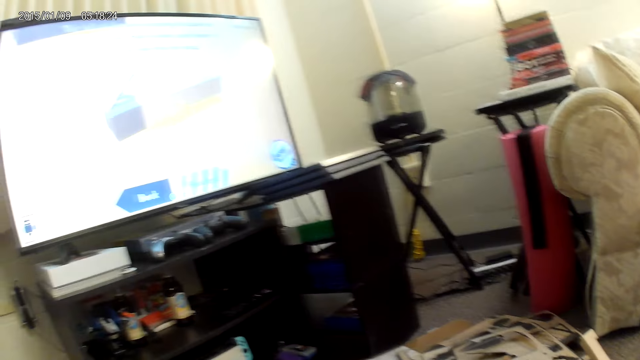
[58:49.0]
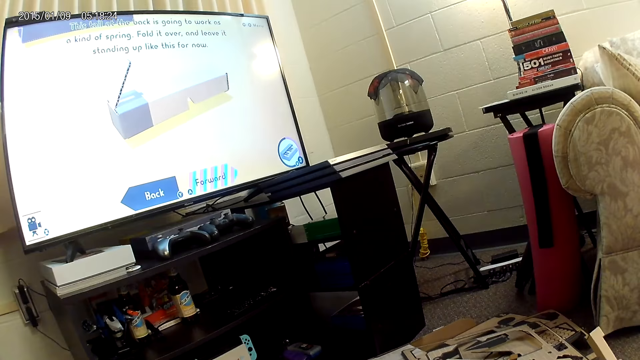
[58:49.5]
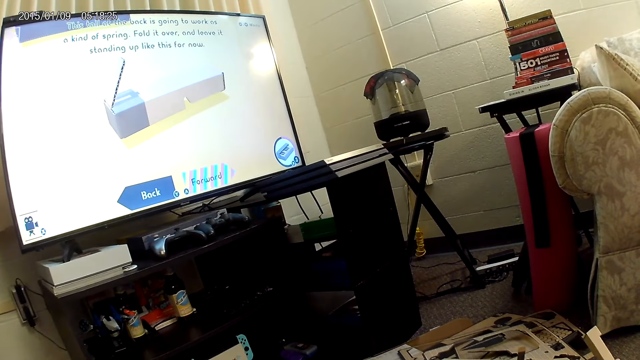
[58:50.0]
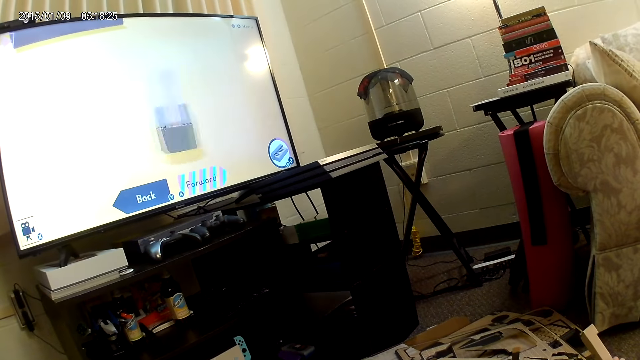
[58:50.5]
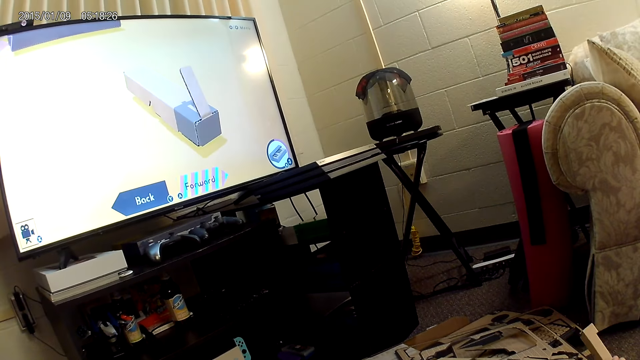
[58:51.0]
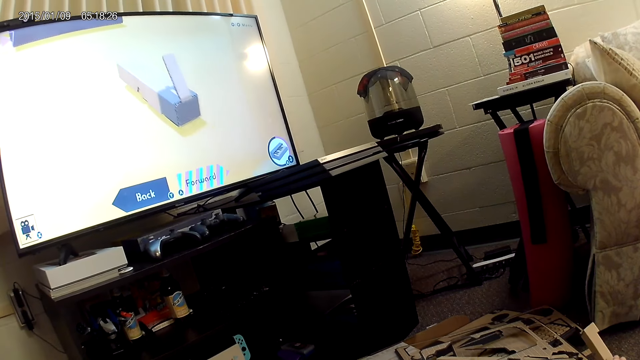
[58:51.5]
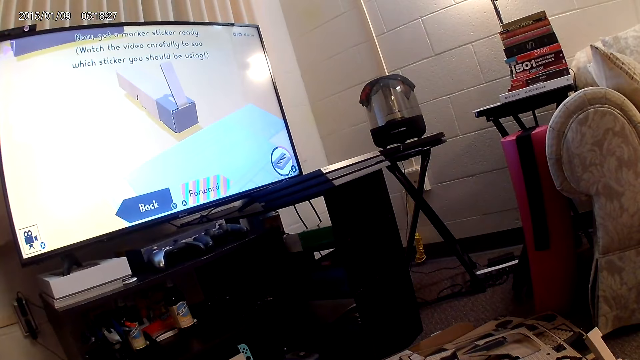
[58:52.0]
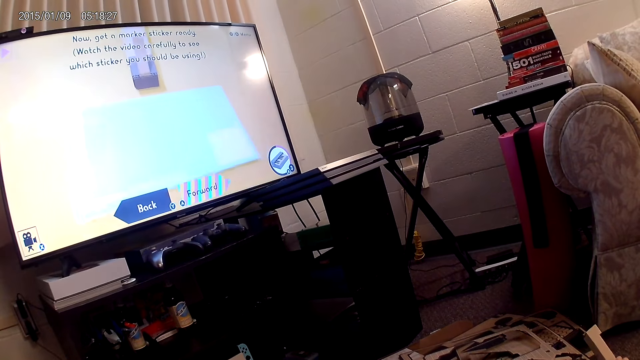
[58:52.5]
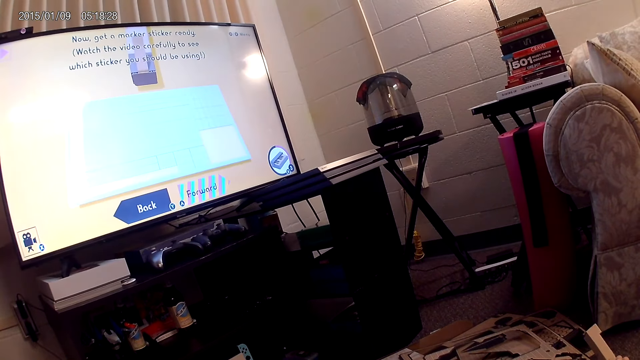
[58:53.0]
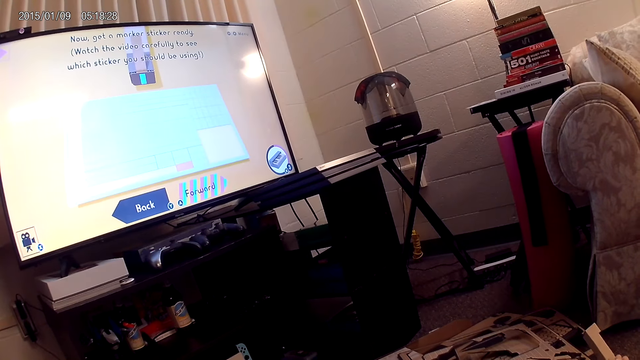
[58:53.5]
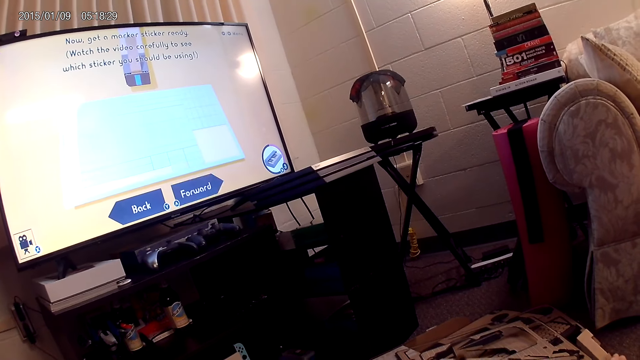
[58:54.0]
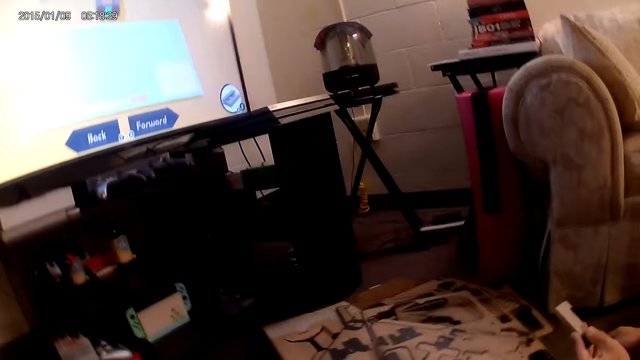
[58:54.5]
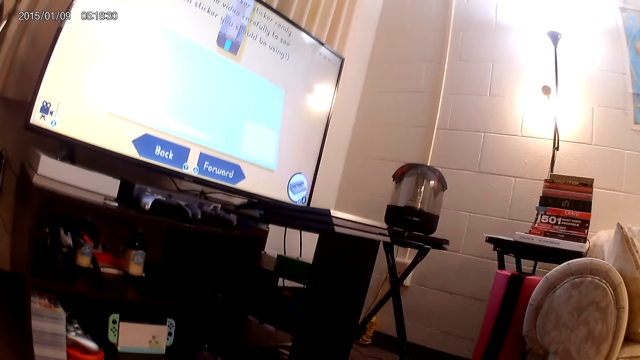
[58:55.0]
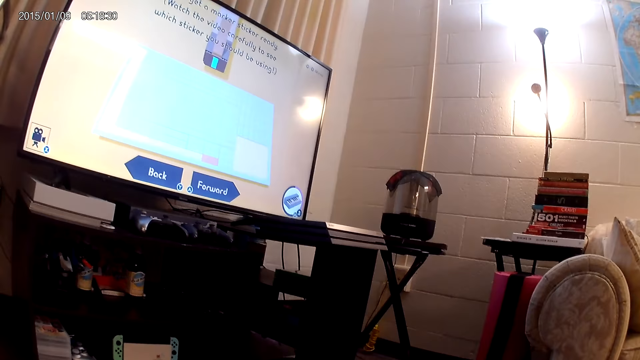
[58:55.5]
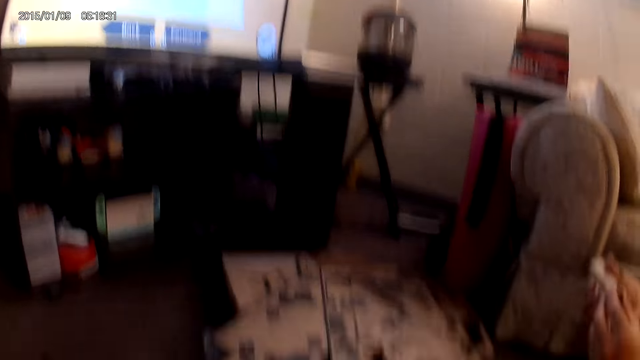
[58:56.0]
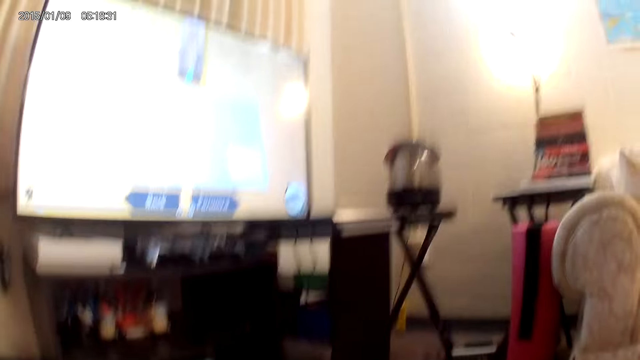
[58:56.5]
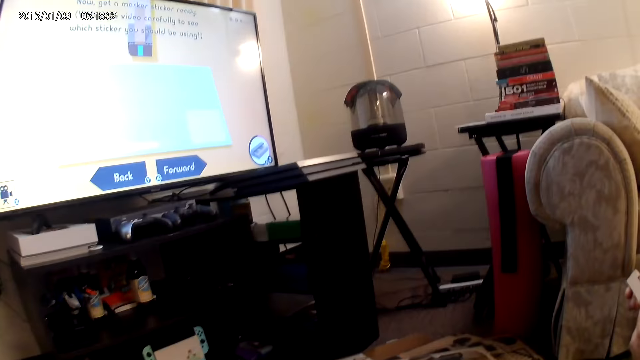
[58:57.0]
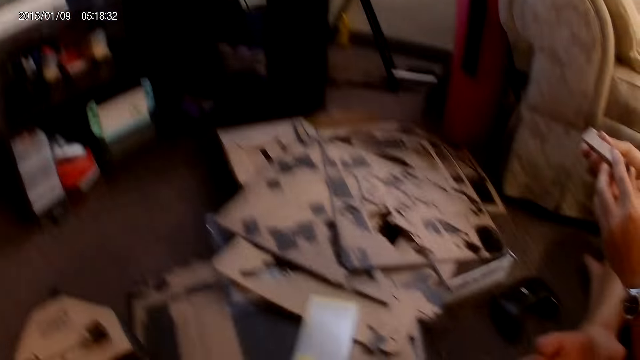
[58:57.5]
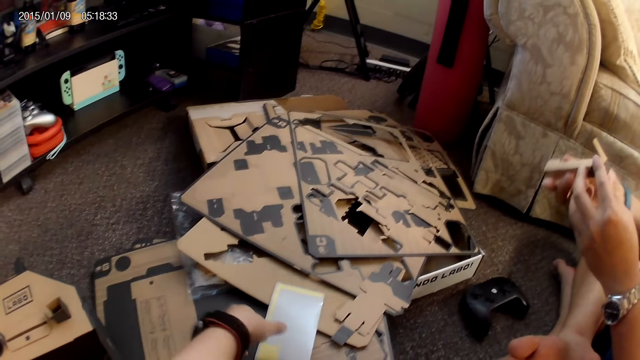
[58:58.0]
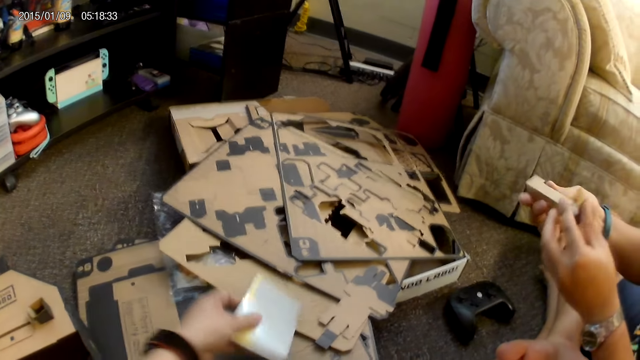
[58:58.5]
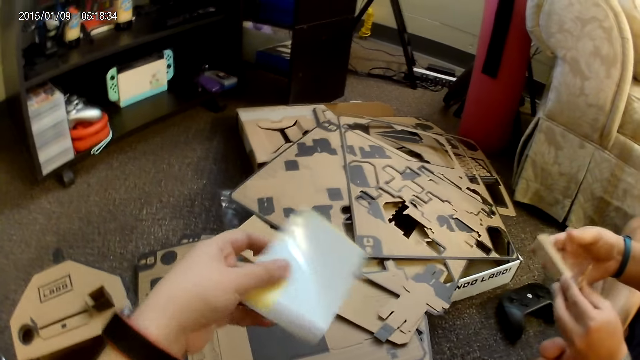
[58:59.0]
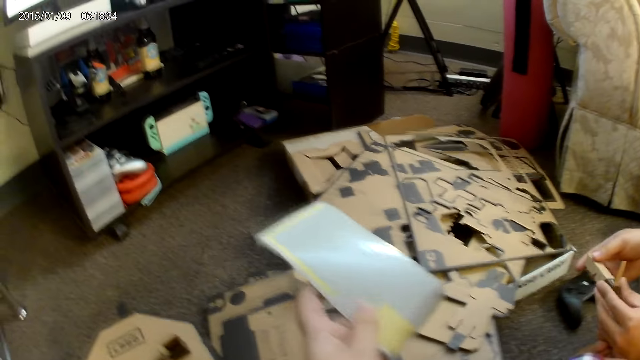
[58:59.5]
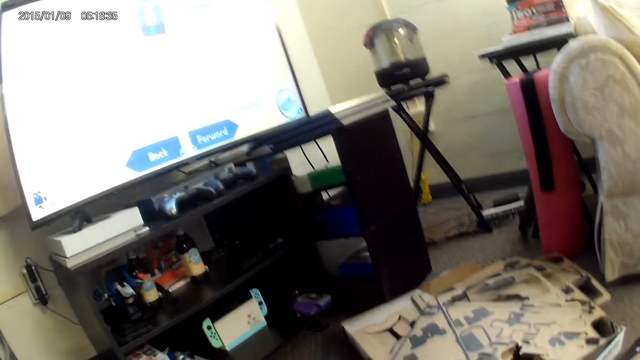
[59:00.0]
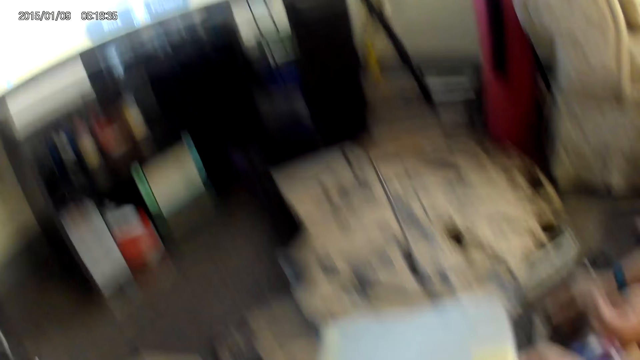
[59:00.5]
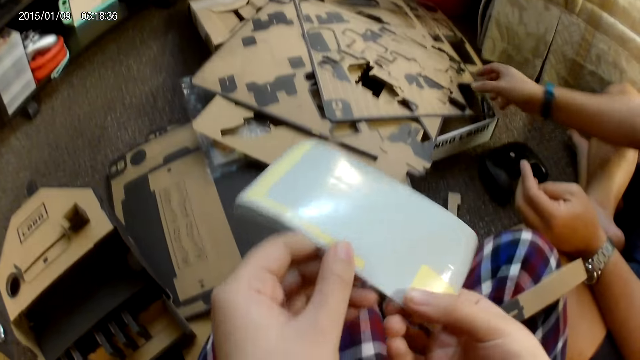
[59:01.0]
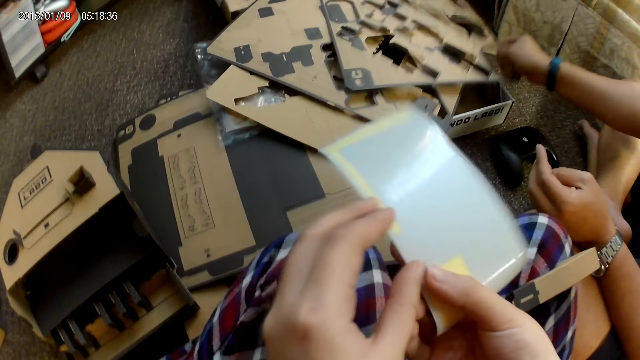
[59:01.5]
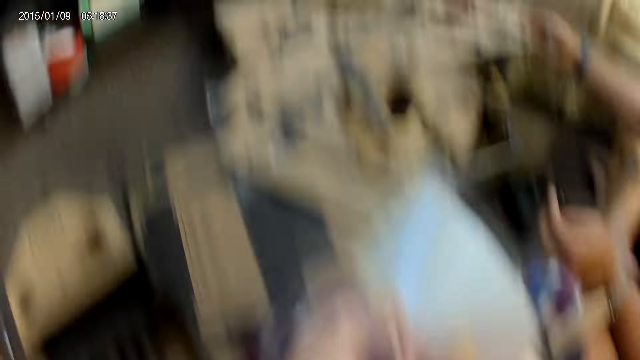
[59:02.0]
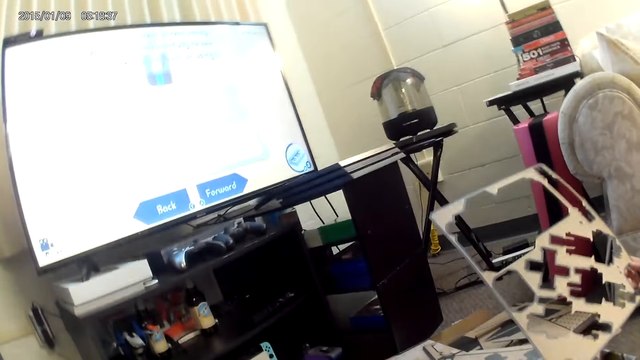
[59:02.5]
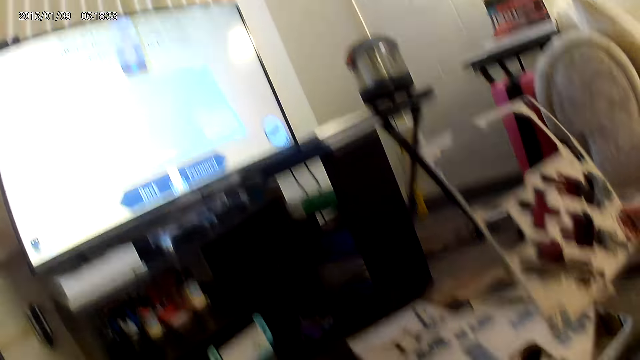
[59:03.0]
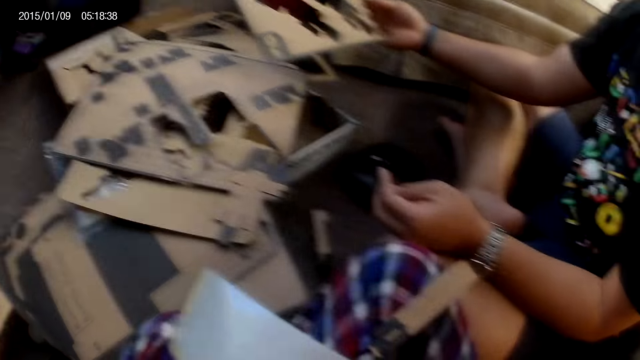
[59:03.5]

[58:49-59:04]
The camera wearer looks at the screen. She picks up a sticker from a stack of cardboards with her left hand. She holds the sticker with both hands. A man picks up a cardboard from the stack of cardboards with his right hand.

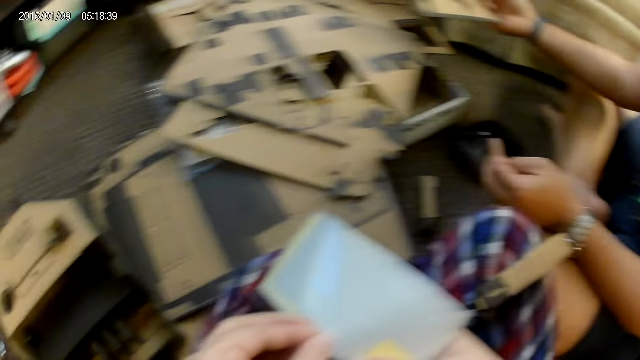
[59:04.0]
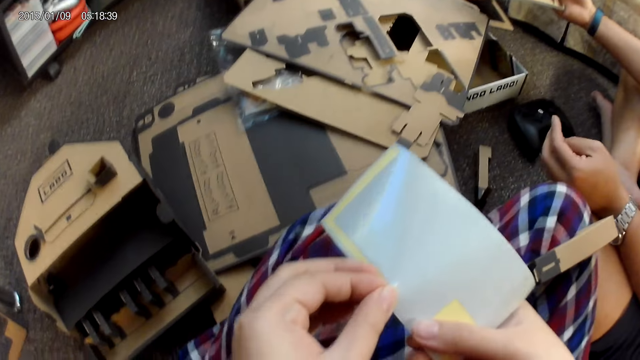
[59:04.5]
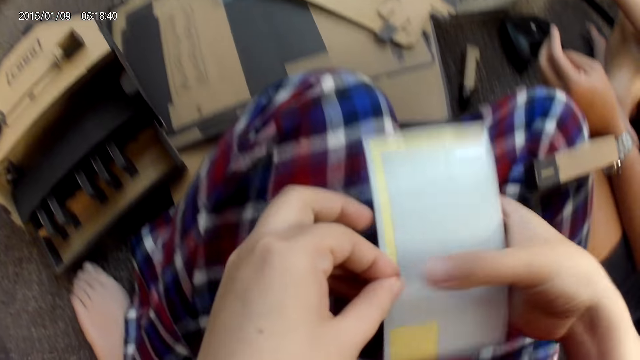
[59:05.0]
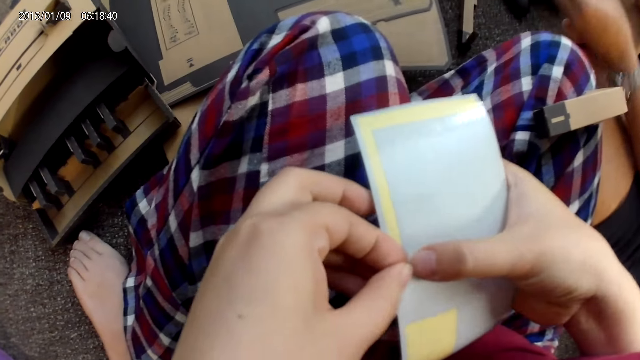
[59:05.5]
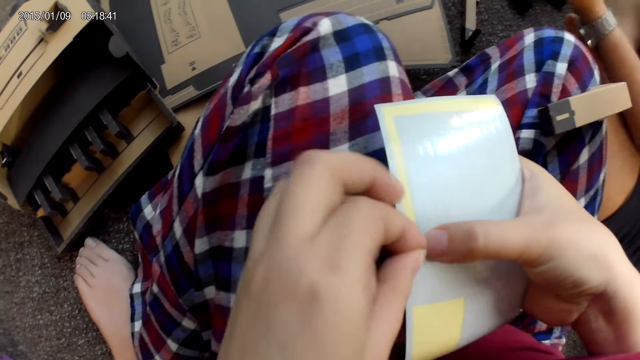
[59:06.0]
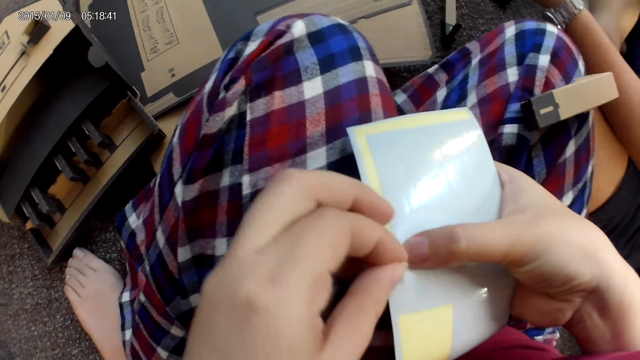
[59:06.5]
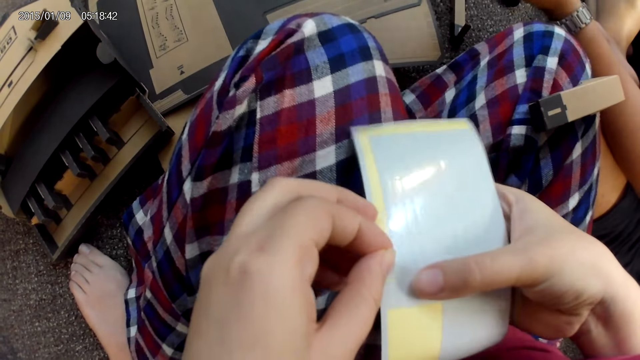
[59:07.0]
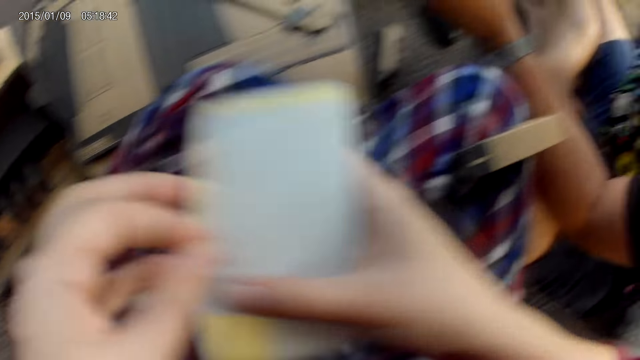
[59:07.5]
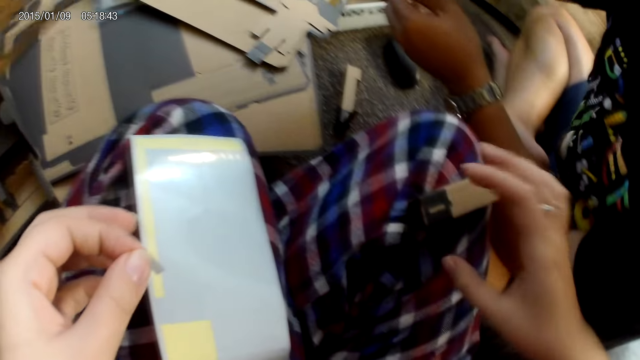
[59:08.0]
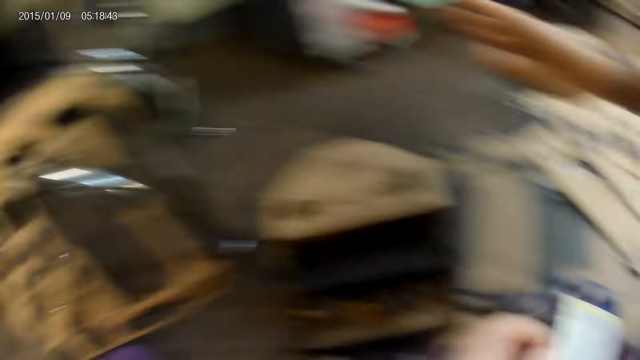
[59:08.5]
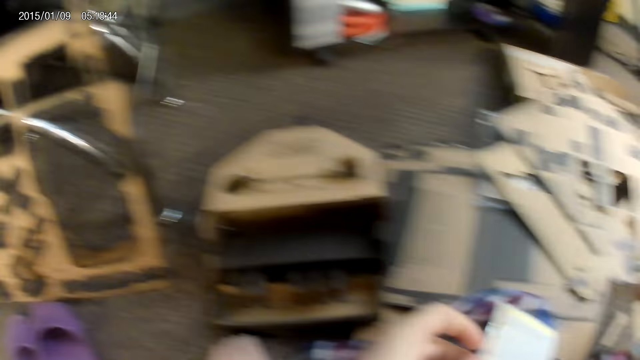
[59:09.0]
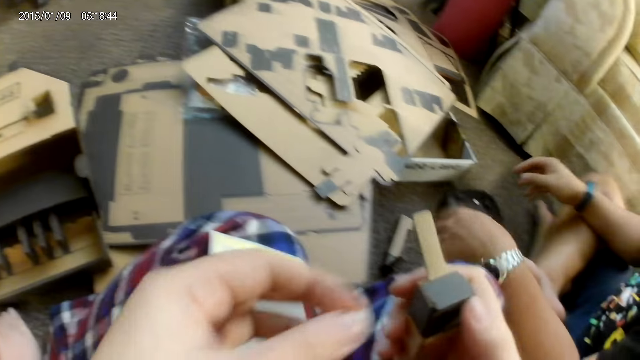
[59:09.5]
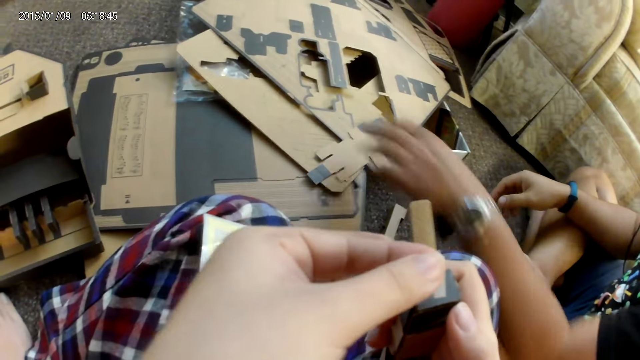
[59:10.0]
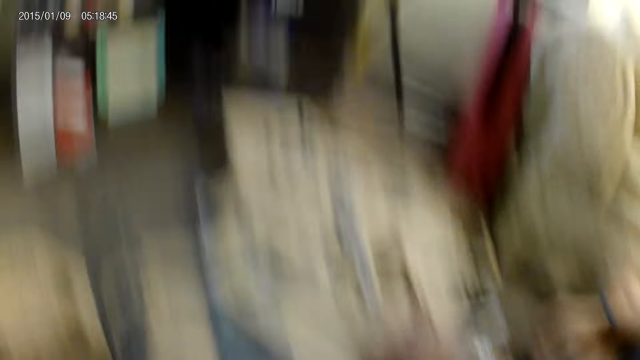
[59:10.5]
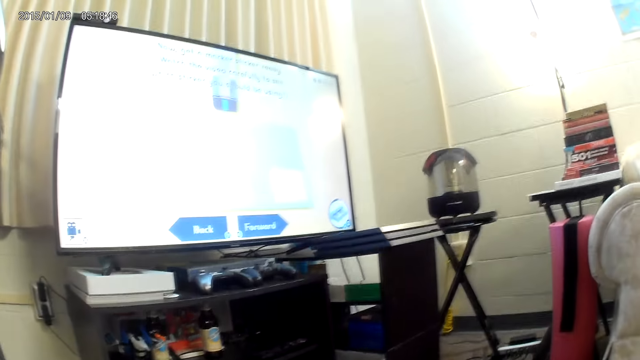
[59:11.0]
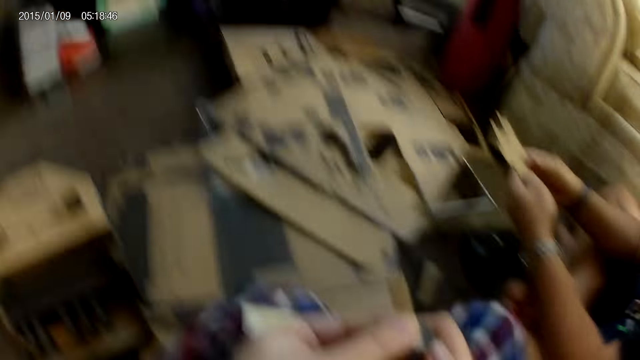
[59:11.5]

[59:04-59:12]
The camera wearer removes a plaster from the sticker with both hands. She picks up a cardboard from her leg with her right hand. A man throws the cardboard to the ground with his right hand. The man picks up a cardboard from a stack of cardboards with his left hand.
